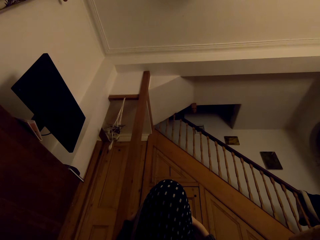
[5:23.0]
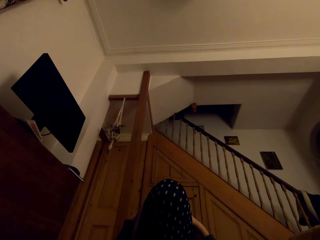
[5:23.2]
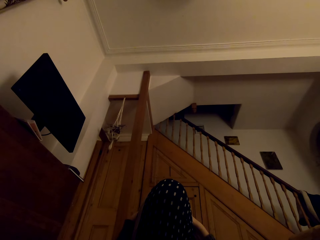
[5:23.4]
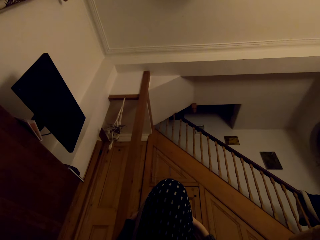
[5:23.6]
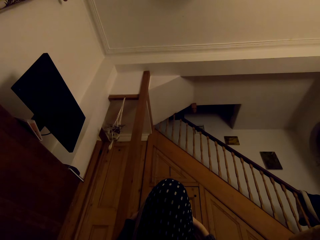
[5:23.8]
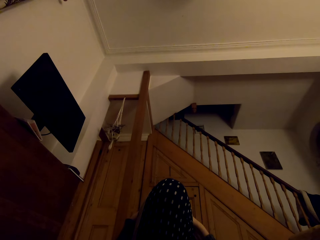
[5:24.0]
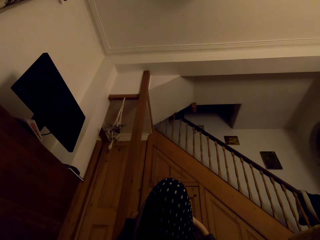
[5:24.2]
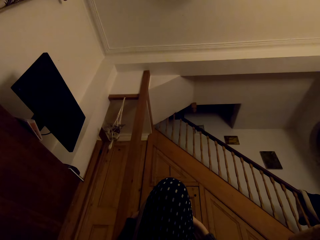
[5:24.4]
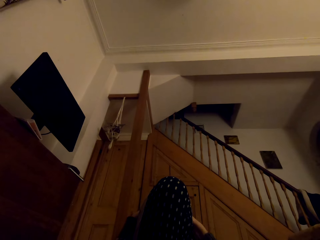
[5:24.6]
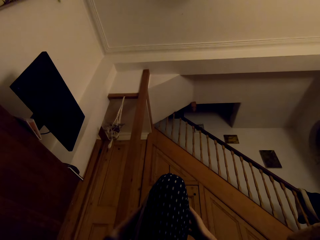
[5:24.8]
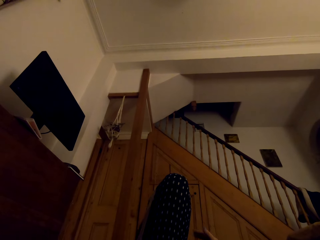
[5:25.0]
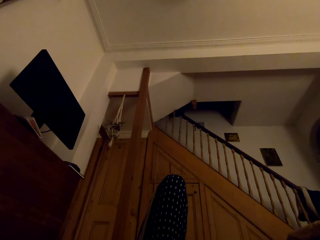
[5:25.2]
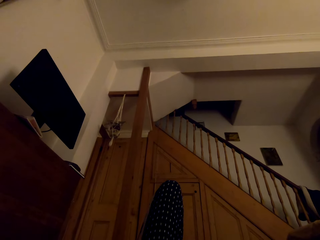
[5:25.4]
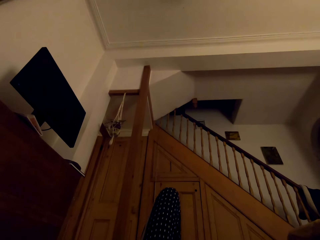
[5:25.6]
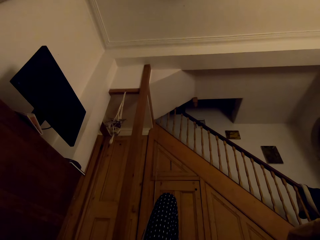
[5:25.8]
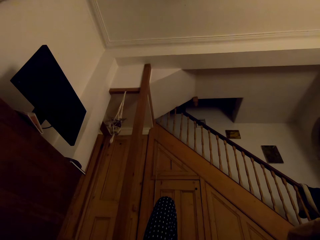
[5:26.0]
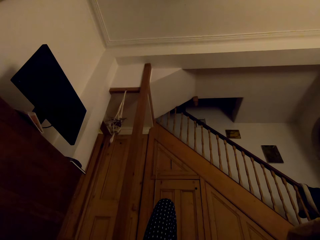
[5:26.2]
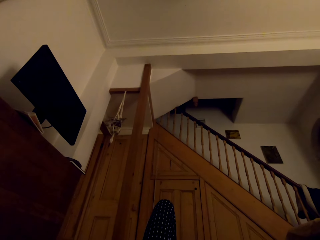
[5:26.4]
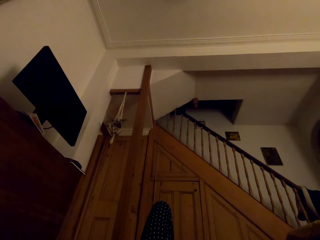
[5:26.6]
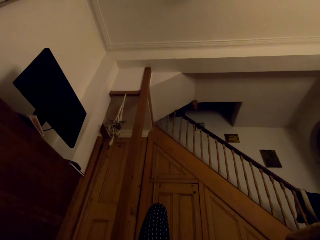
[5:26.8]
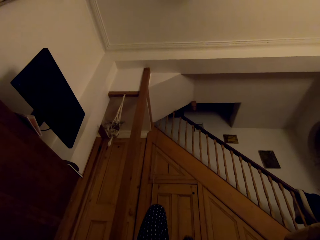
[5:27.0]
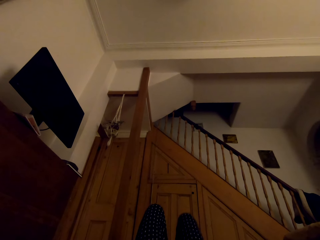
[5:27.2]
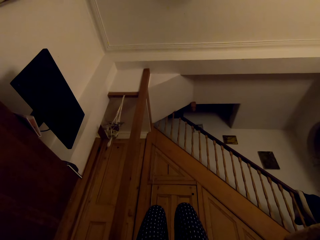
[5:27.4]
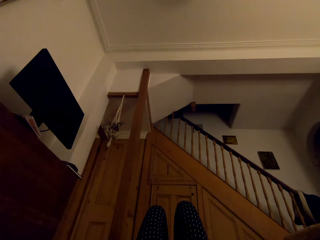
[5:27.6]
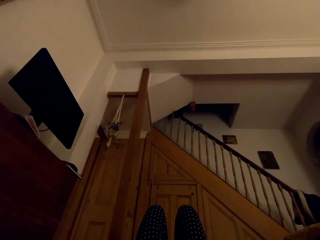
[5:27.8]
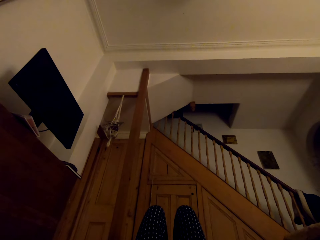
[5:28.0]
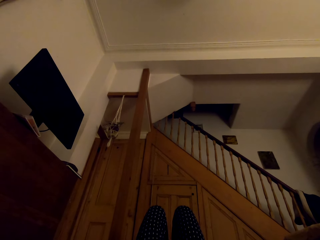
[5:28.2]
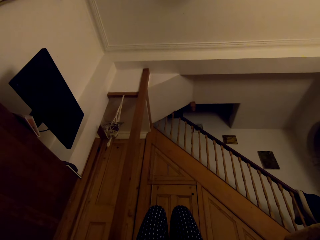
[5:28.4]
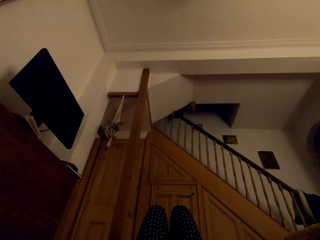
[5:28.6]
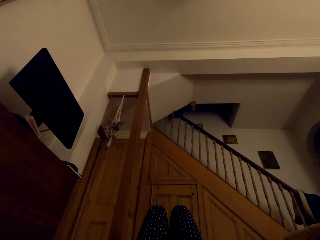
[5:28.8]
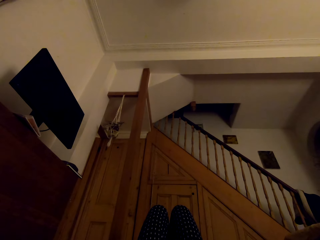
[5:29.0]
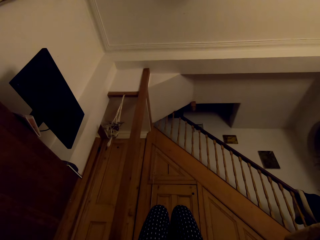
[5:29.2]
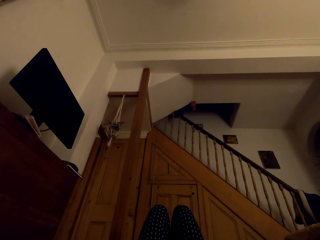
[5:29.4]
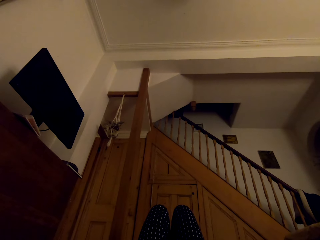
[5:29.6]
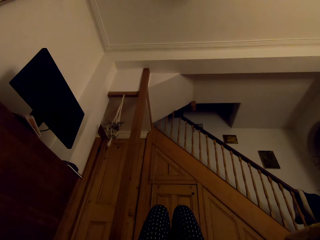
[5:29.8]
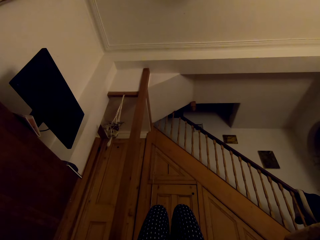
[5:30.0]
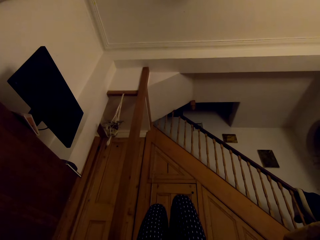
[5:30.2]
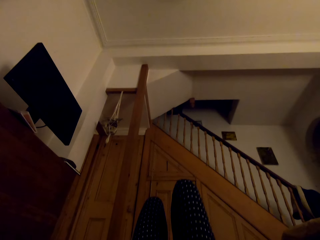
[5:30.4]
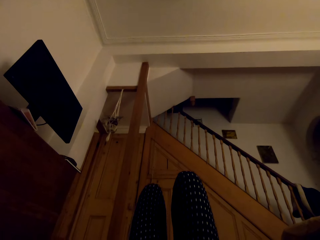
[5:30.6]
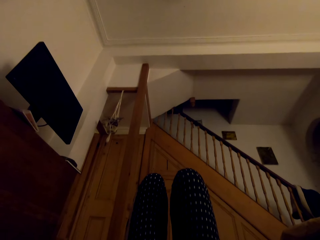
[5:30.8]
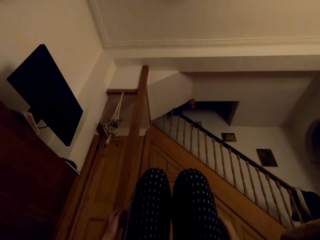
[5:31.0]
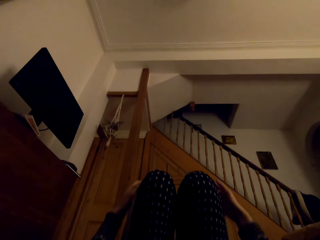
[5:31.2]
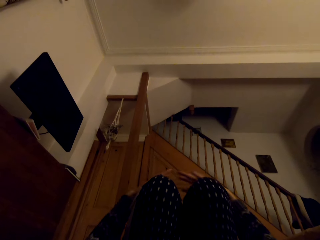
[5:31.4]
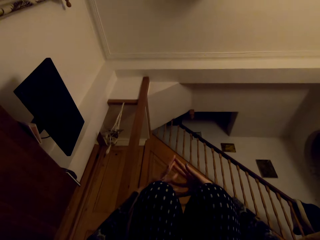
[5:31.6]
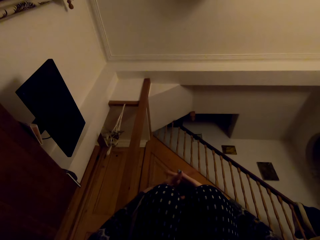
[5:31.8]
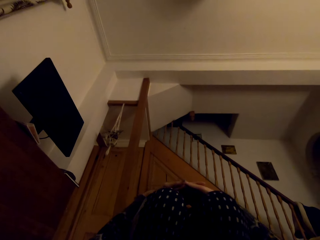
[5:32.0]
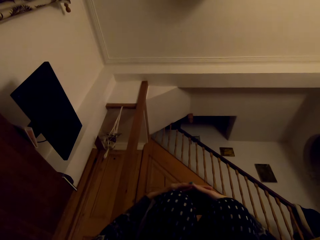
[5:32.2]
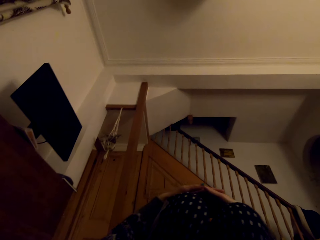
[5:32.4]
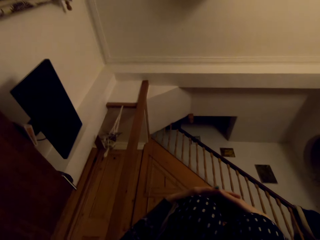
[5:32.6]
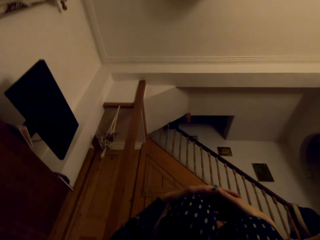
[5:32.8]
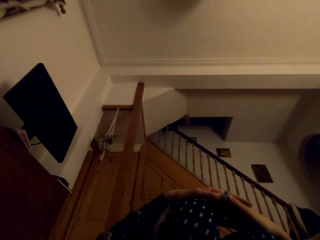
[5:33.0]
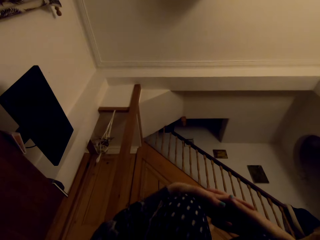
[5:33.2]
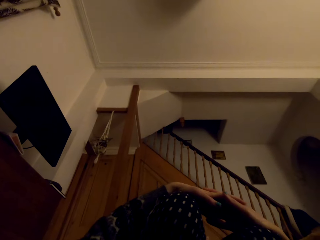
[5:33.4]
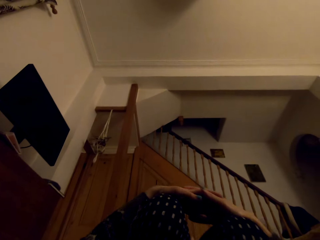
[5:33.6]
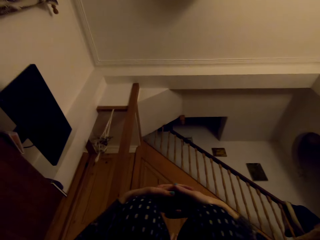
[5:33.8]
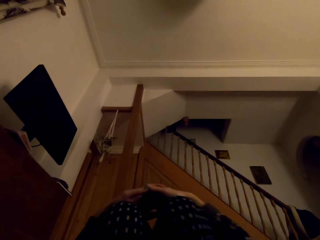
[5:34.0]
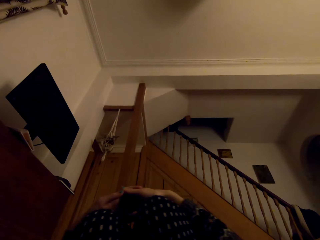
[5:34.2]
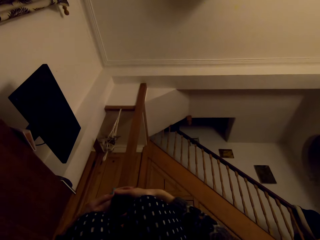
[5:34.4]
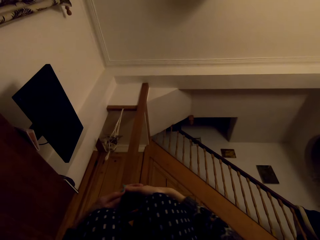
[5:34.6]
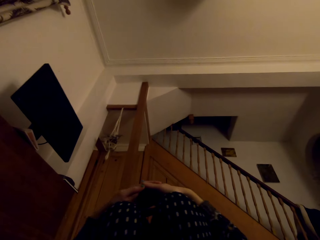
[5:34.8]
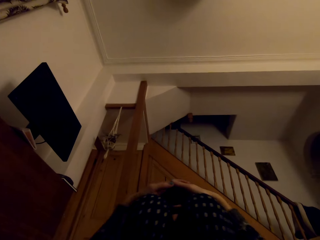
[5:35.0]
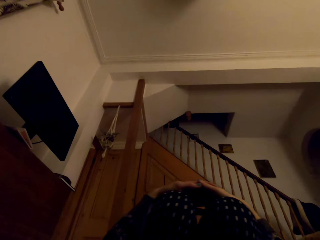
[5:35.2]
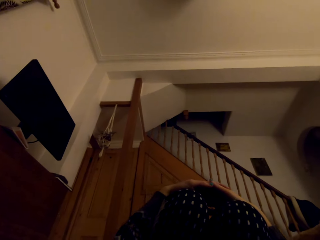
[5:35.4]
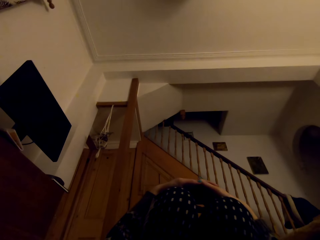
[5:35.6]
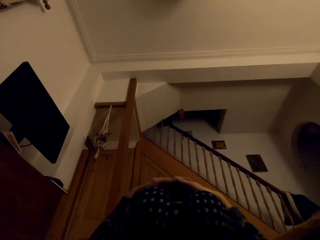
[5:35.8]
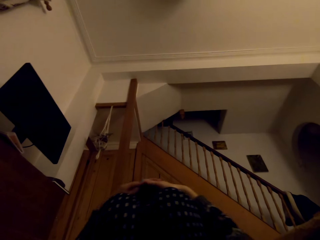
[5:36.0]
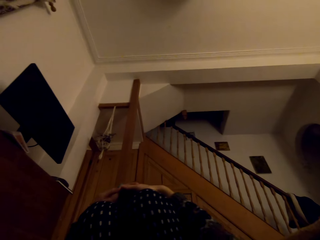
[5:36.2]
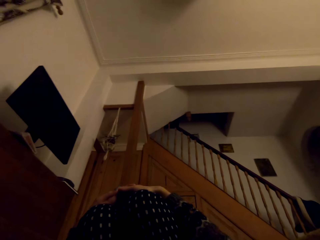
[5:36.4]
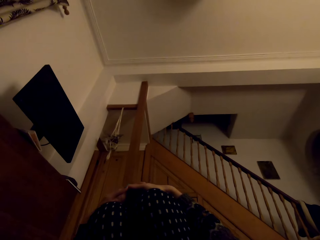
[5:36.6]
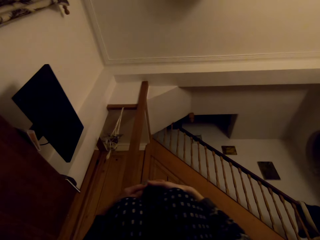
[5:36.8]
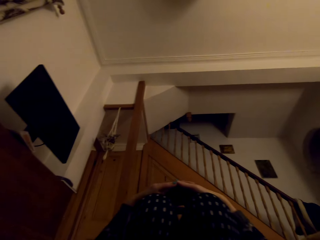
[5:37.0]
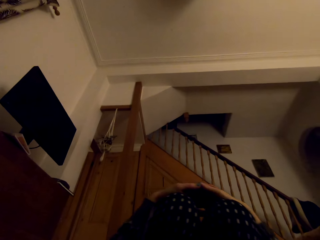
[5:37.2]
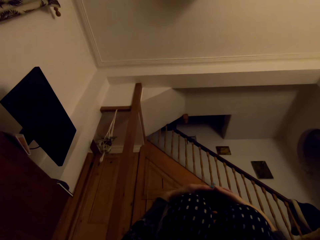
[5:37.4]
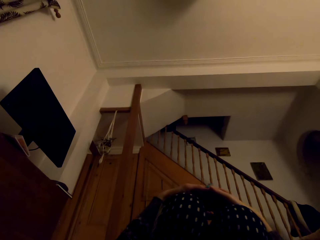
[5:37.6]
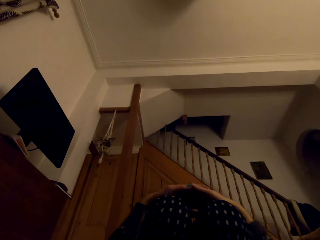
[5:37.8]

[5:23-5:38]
The camera wearer lets go of the knee. They put the knee down. They lift the knees up. They hold the knees with the hands. They put the hands together. They move the knees.

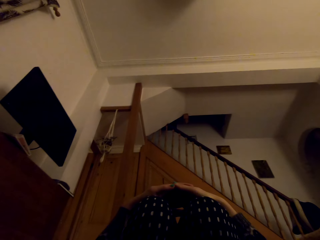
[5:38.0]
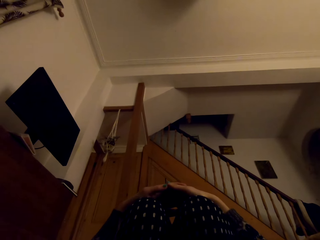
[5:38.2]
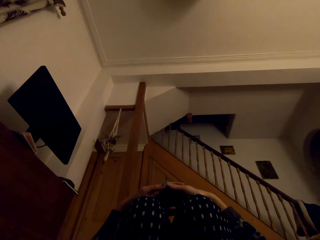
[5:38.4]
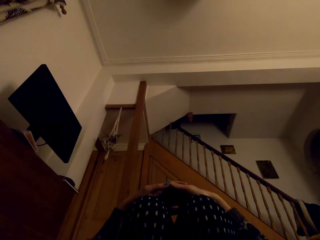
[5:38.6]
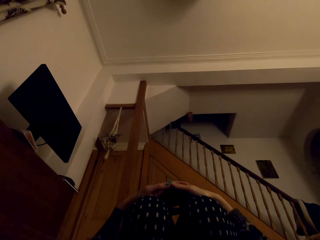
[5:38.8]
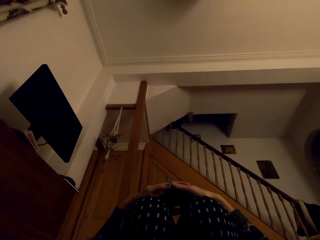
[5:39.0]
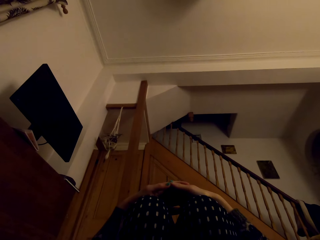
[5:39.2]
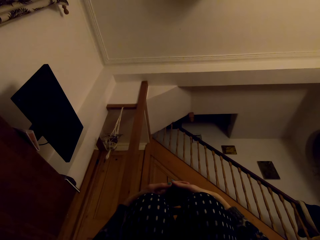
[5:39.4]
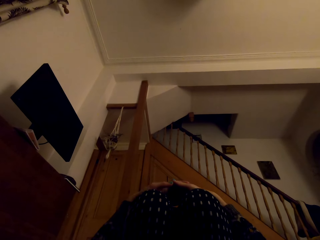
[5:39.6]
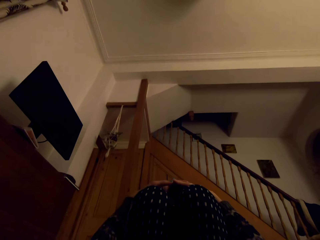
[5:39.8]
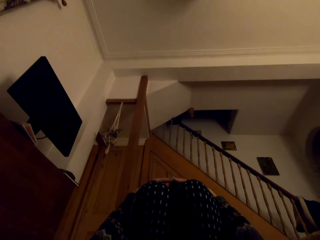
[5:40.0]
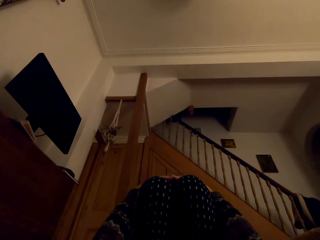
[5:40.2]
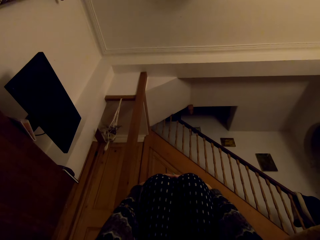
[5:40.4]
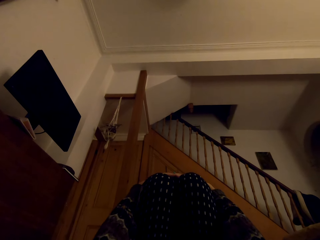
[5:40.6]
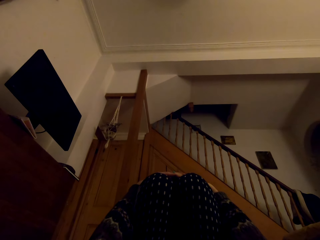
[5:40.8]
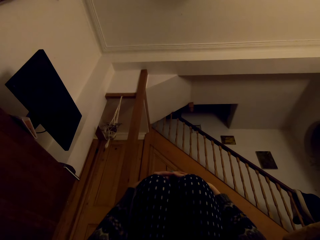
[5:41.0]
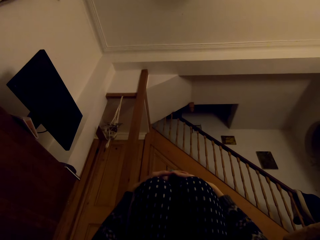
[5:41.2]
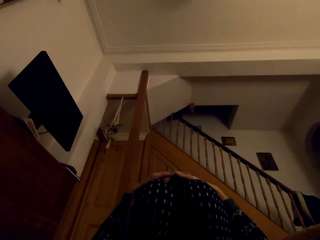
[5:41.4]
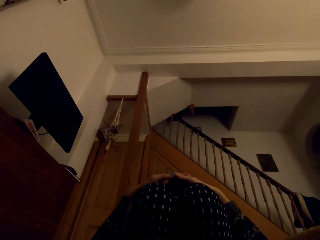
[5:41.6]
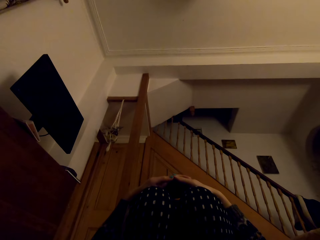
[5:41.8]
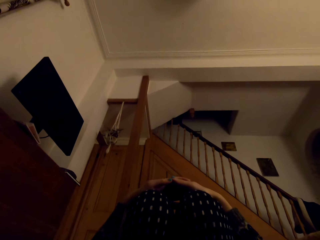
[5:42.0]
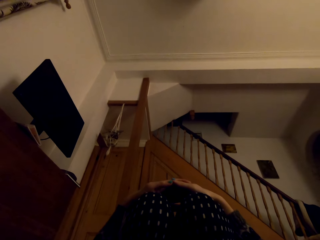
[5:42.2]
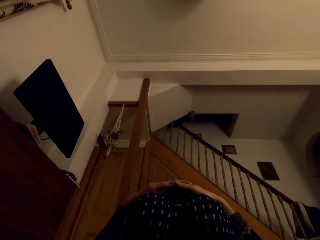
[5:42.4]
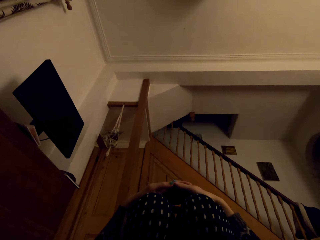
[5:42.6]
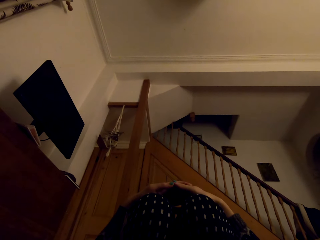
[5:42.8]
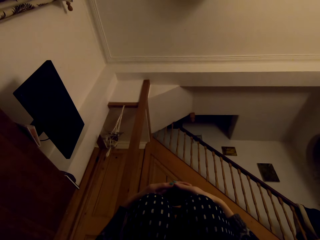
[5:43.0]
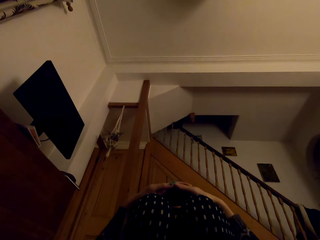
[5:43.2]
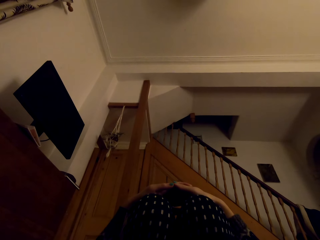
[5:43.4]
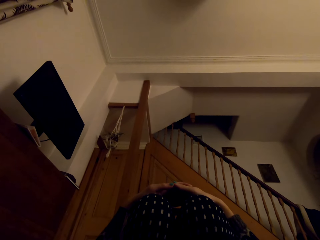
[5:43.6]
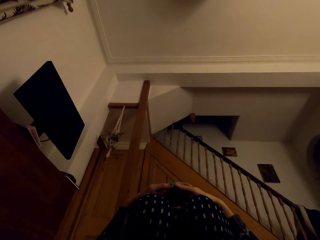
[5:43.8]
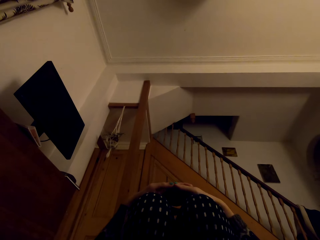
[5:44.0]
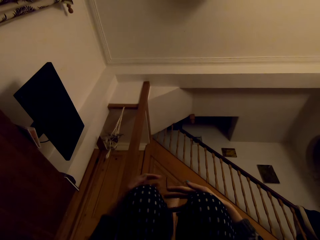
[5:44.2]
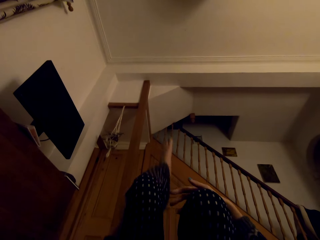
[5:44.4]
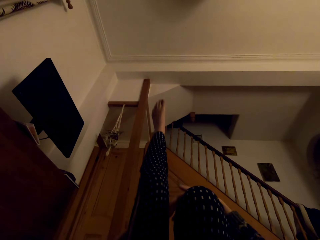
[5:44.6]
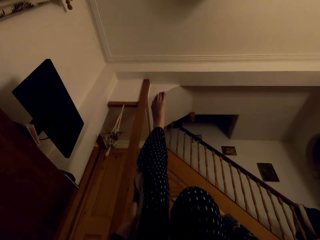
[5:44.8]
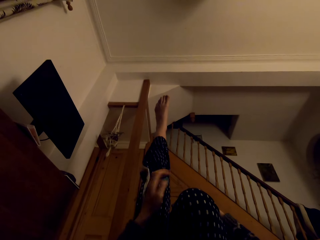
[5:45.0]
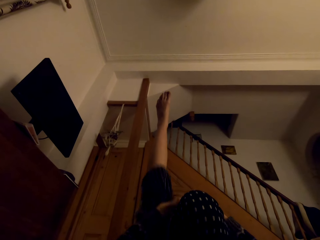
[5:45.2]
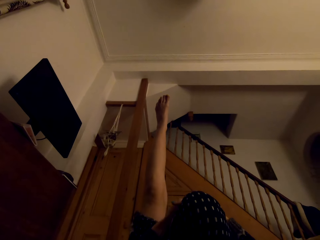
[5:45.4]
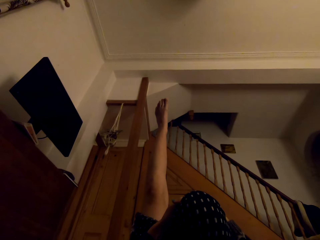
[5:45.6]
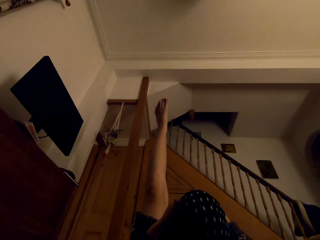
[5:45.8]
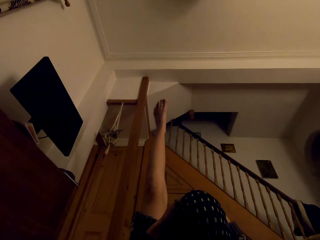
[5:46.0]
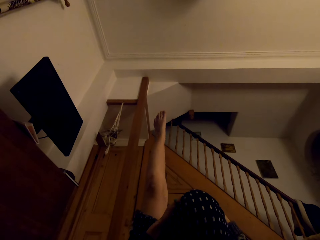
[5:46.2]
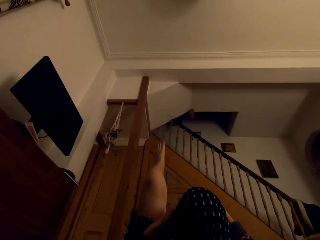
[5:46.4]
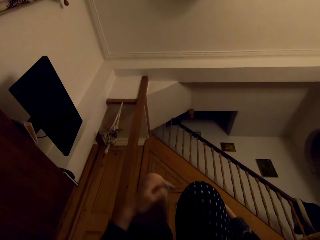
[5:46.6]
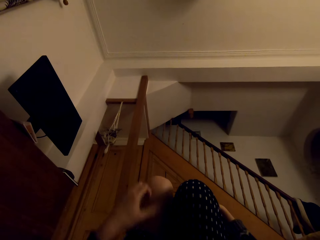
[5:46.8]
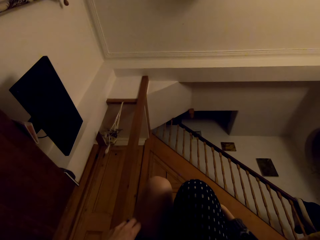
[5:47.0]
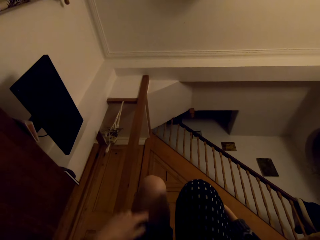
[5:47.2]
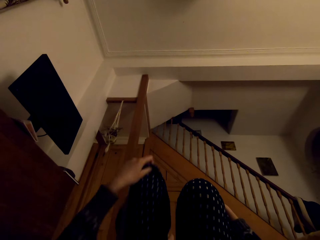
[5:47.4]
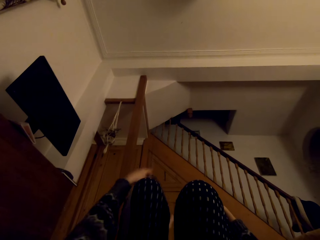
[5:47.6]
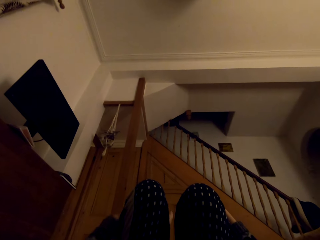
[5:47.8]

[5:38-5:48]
The camera wearer lifts the leg up. They put the leg down. They pull the cloth.
